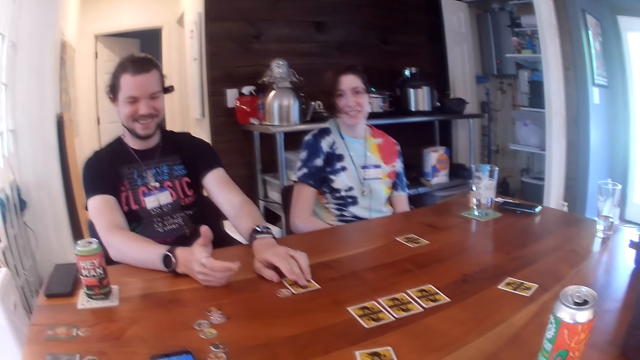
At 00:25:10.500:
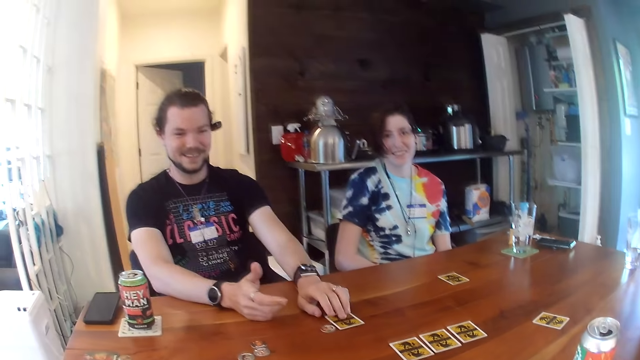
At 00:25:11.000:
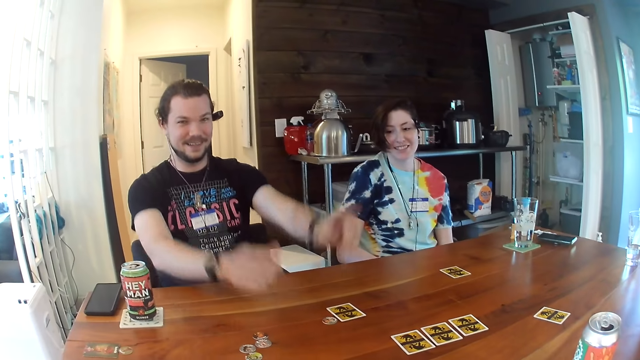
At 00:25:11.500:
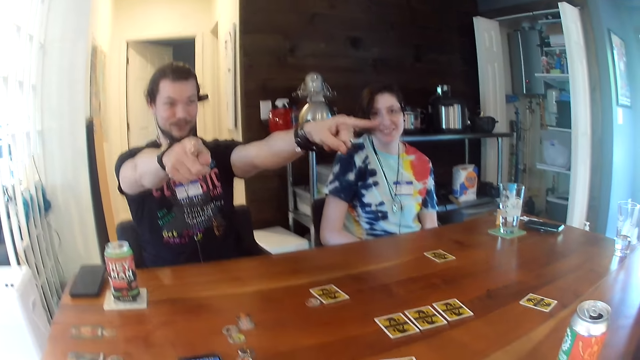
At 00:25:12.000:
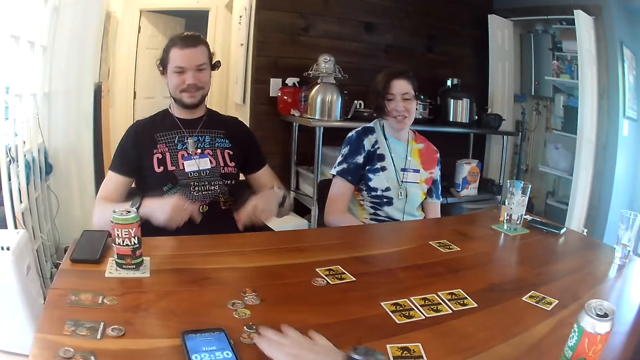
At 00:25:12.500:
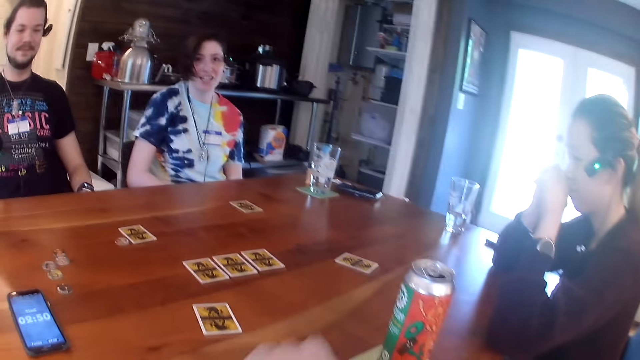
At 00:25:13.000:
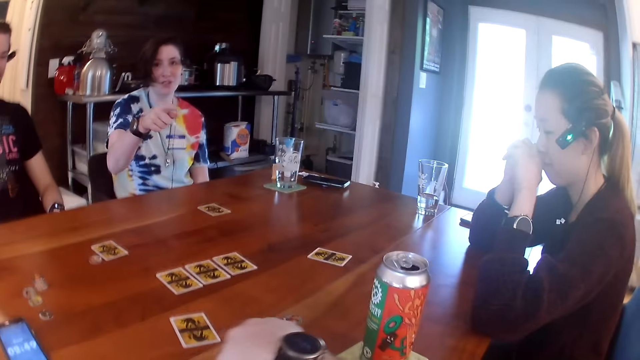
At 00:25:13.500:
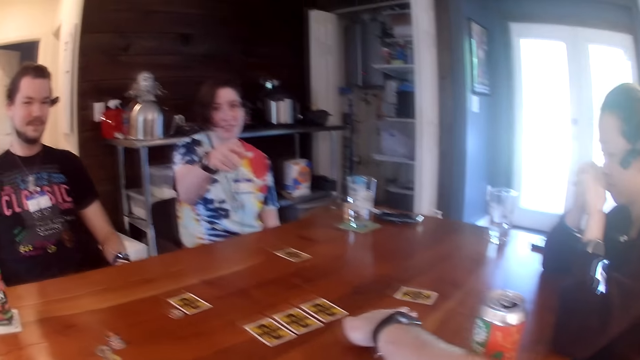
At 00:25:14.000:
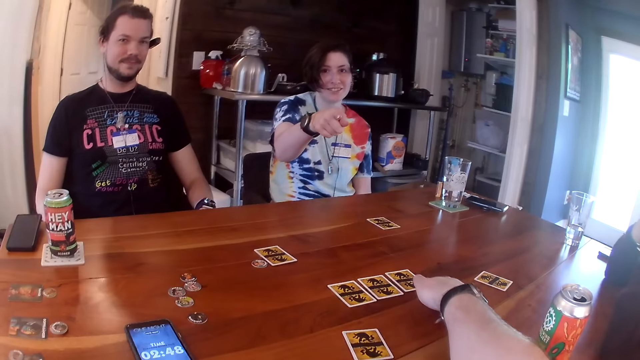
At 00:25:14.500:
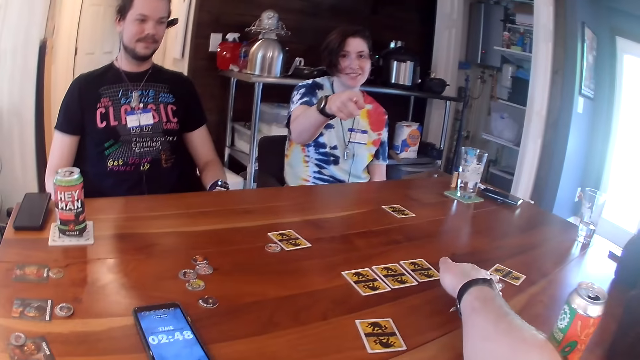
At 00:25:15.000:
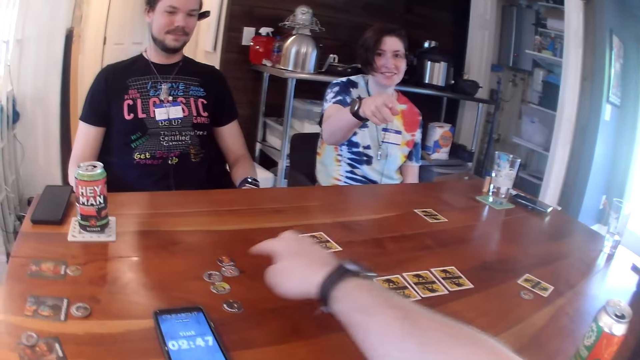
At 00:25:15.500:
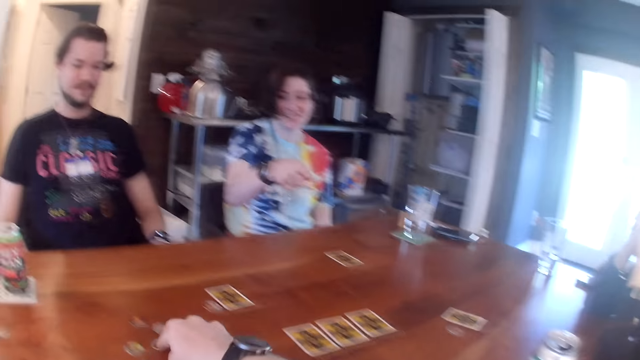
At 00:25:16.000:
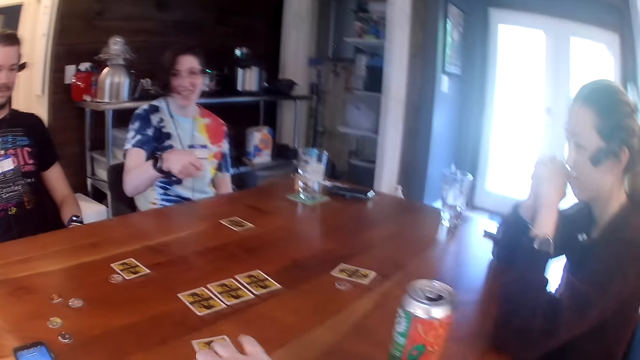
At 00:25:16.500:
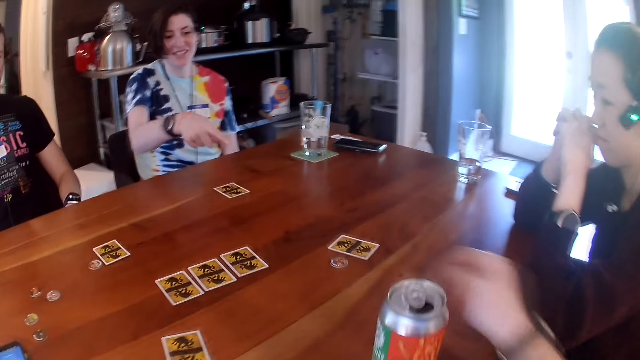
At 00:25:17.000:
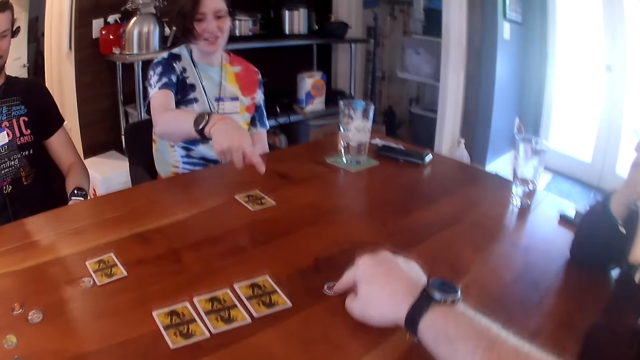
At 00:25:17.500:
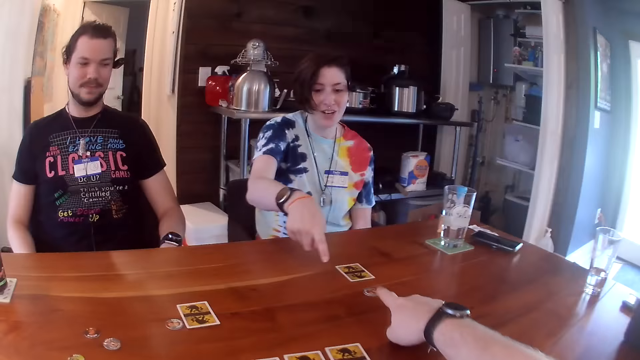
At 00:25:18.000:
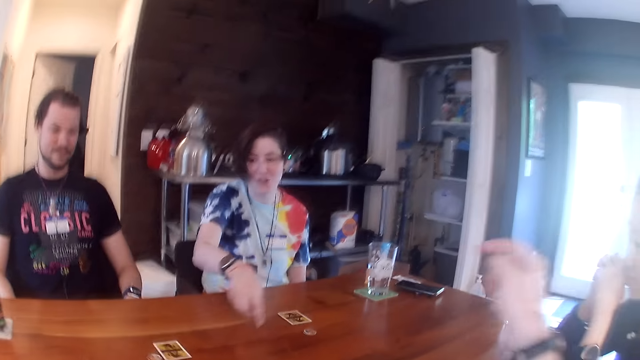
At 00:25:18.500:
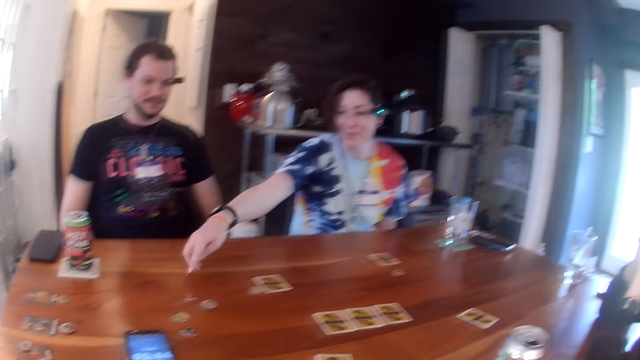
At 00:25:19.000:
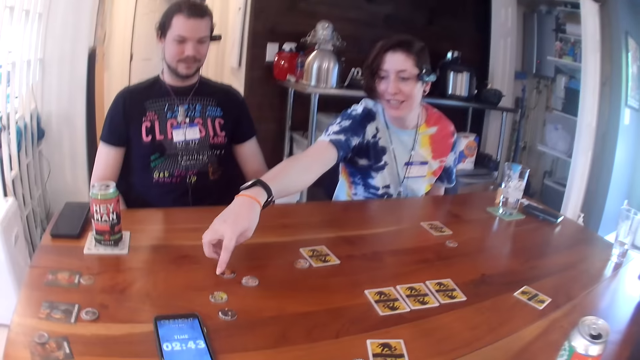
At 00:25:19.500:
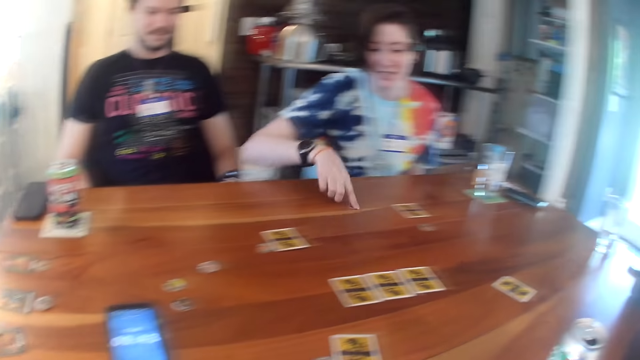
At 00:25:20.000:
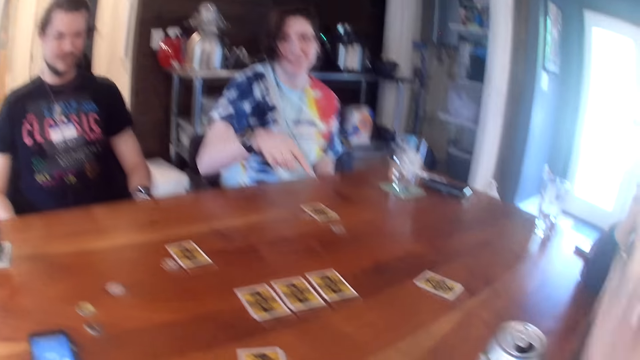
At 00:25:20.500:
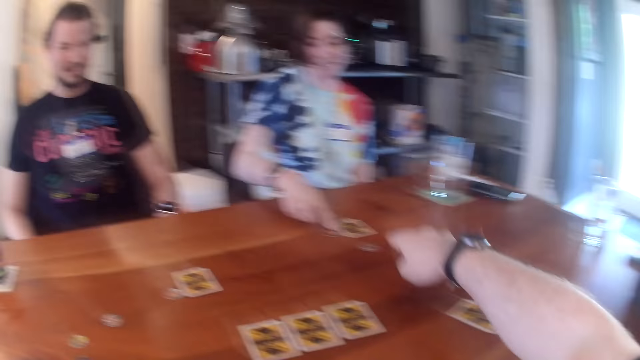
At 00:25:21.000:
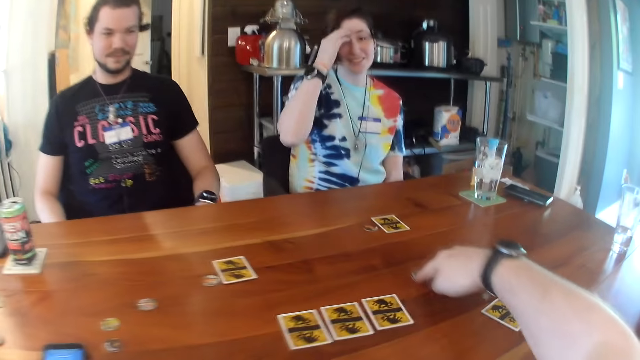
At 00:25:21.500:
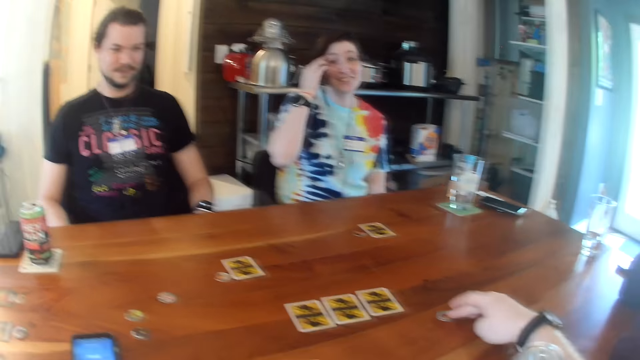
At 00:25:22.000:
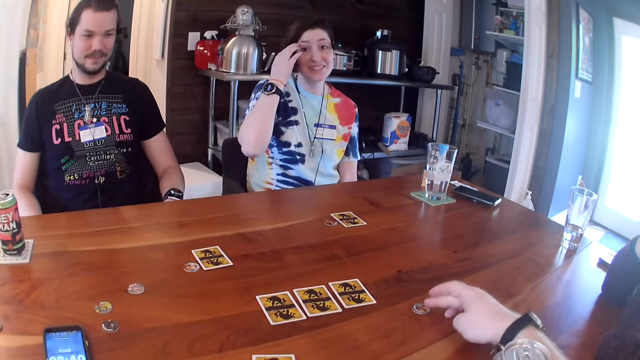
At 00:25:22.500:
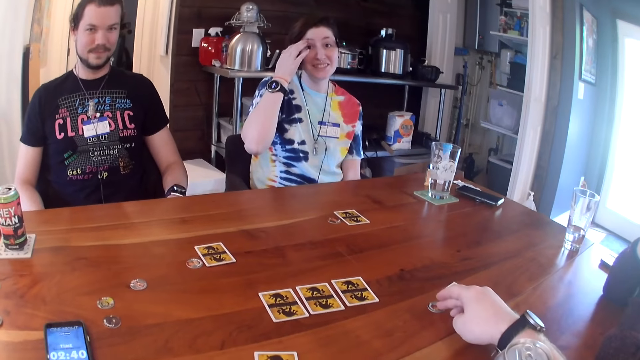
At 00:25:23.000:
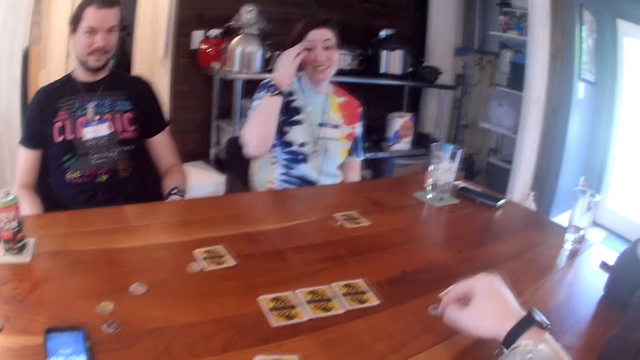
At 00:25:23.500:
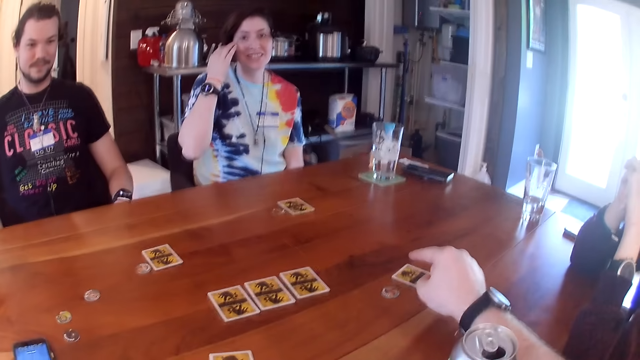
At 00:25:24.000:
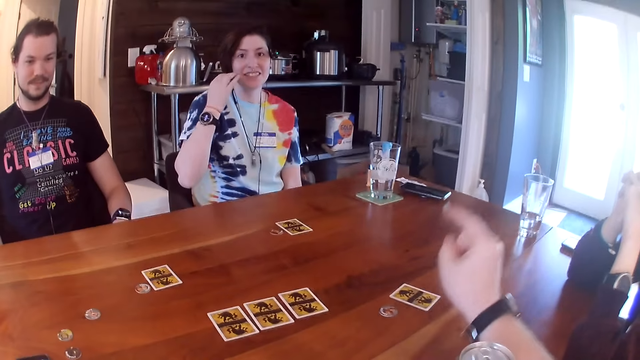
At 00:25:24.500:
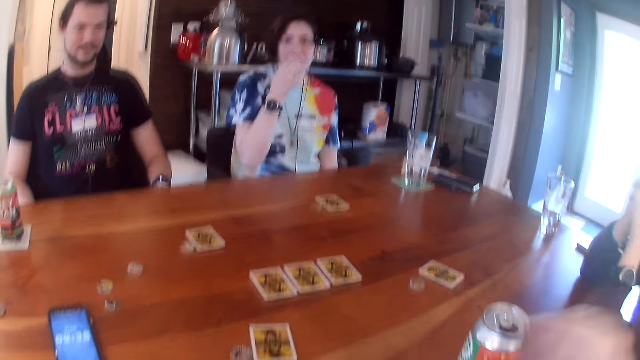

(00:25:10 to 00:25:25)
A man touches the card on the table with his left hand. A person points at the camera wearer. The camera wearer moves a chip on the table with his right hand. Another person points at the camera wearer. The camera wearer moves the chip on the table with his right hand. He moves the chip again. A woman moves a chip on the table with her right hand. The camera wearer moves the chip on the table with his right hand.

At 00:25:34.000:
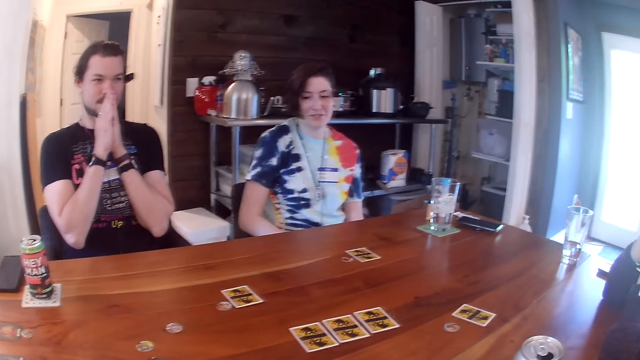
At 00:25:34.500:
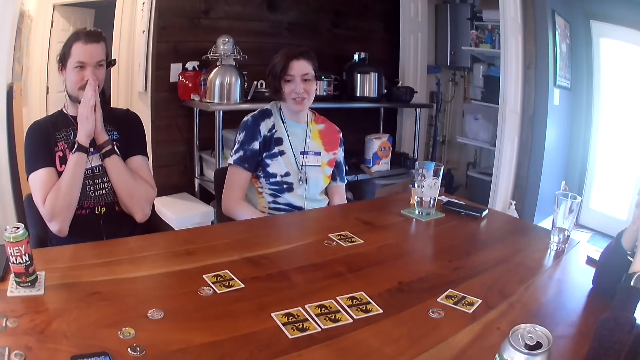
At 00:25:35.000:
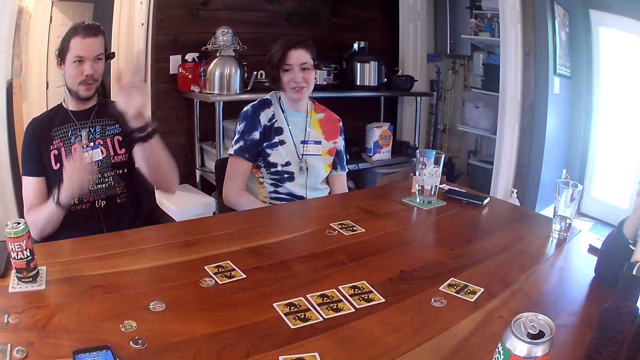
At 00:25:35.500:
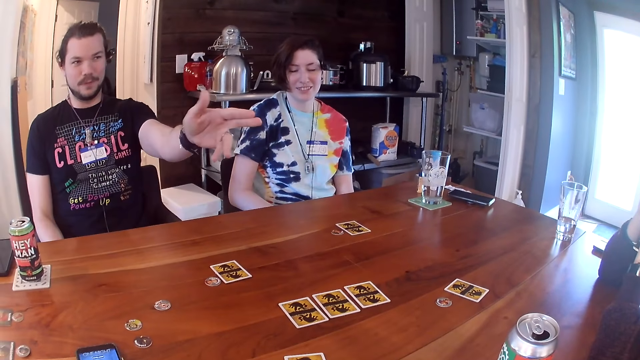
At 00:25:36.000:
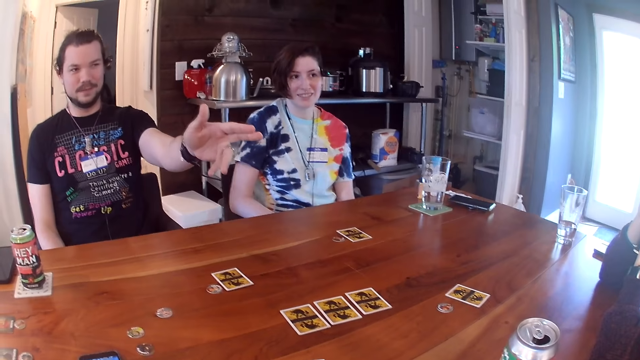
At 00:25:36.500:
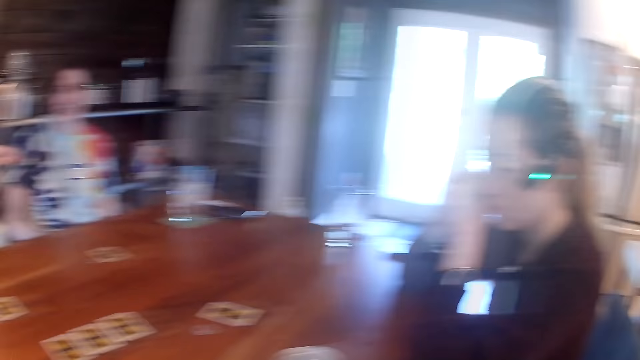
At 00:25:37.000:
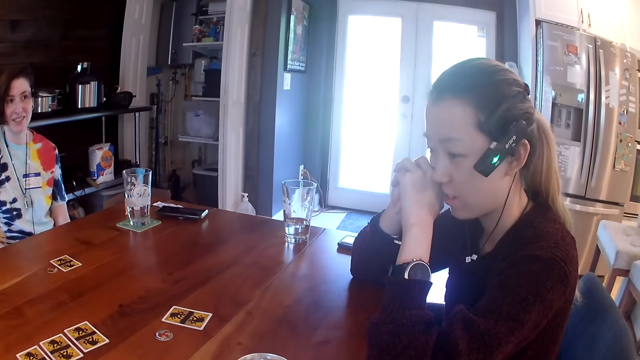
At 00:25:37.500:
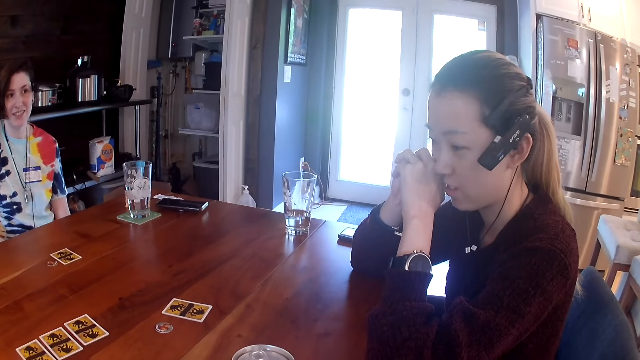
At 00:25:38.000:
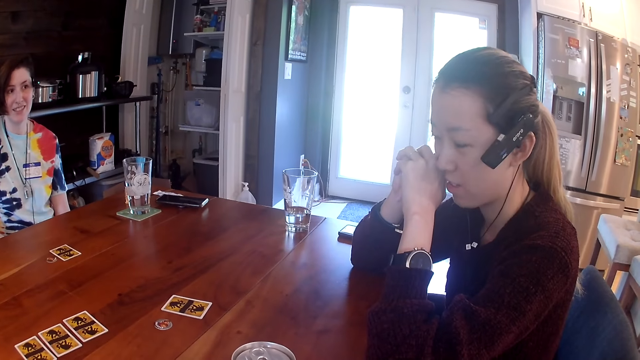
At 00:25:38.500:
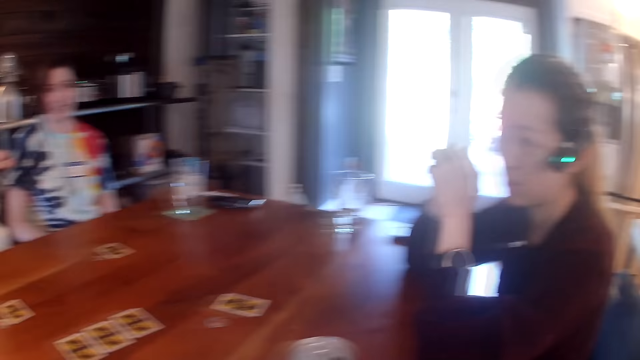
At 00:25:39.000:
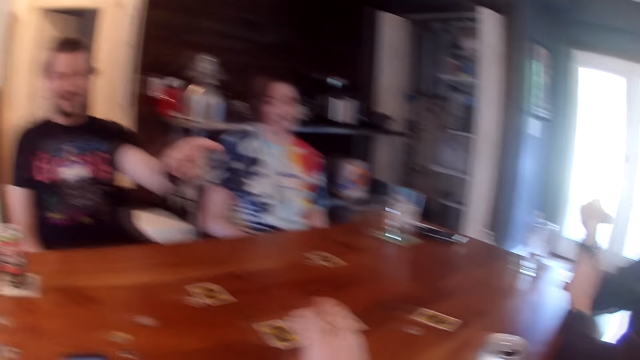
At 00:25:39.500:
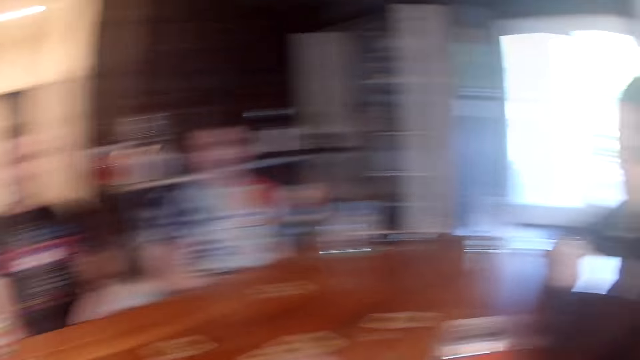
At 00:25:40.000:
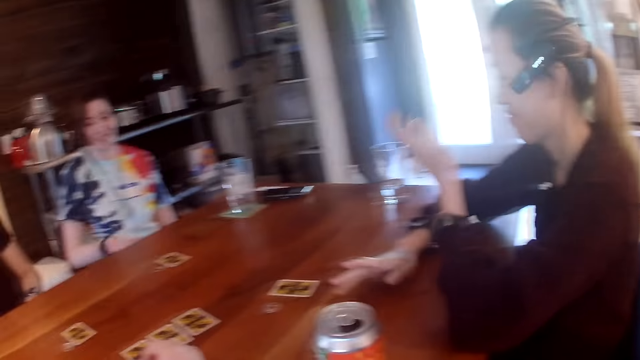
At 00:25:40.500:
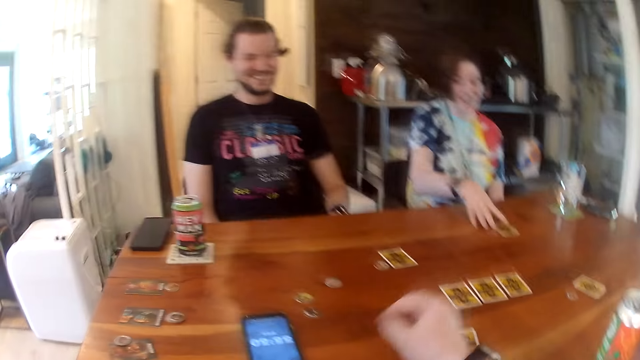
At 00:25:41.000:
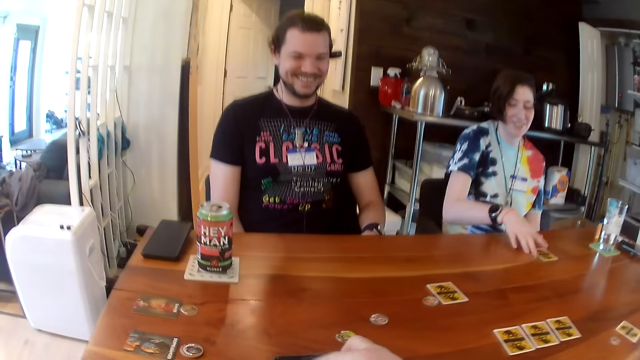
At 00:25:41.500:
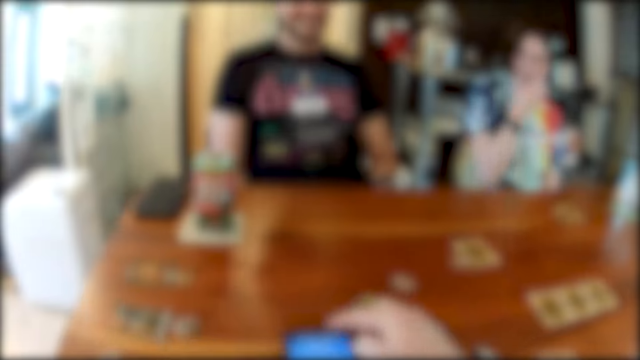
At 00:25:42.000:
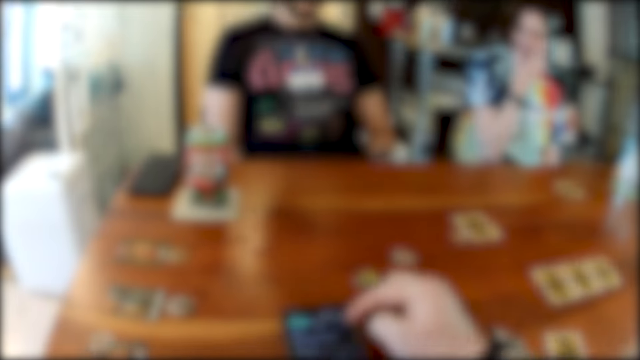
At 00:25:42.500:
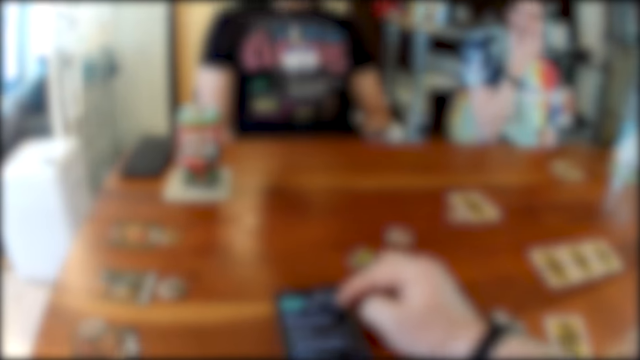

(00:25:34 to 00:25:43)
The woman touches the card on the table with her right hand. The camera wearer operates the phone on the table with his right hand.
